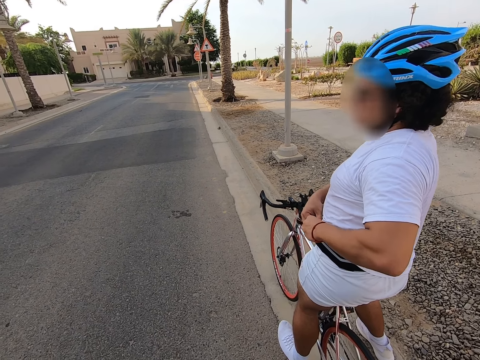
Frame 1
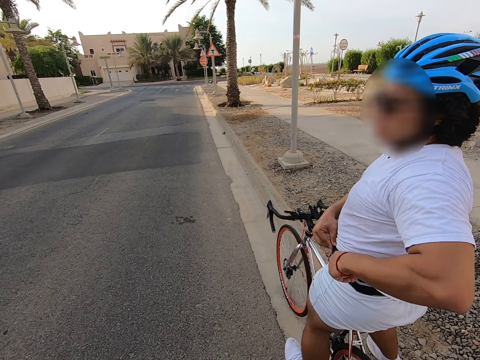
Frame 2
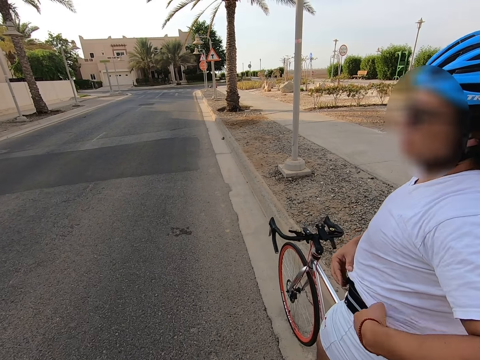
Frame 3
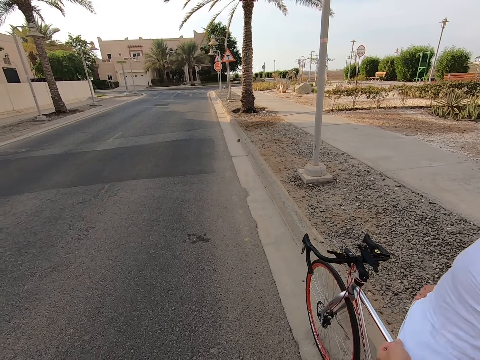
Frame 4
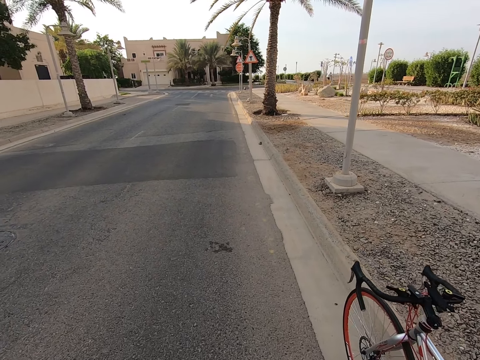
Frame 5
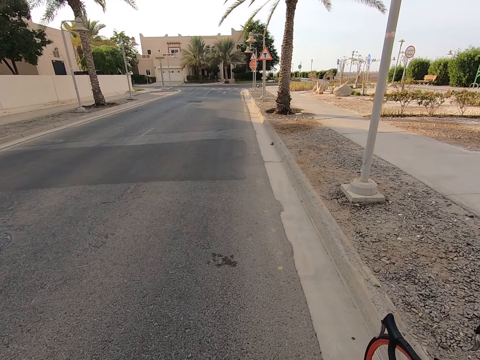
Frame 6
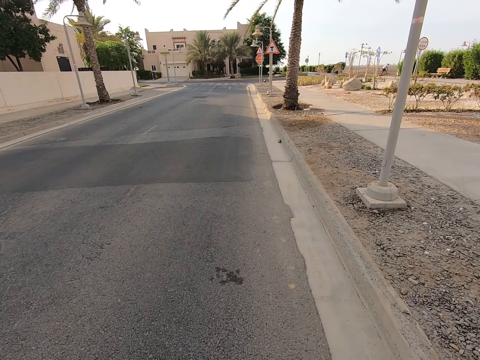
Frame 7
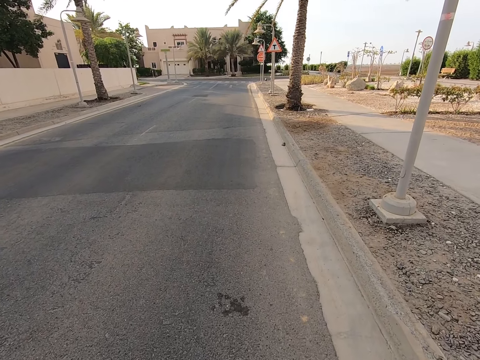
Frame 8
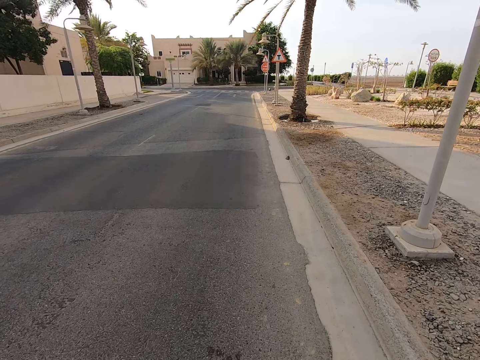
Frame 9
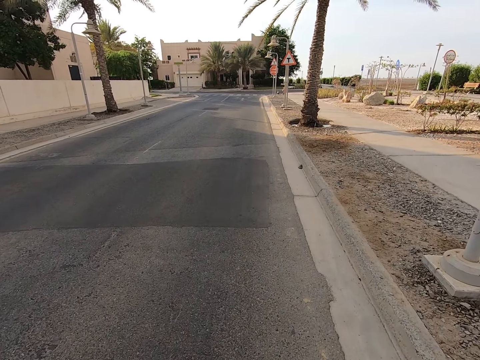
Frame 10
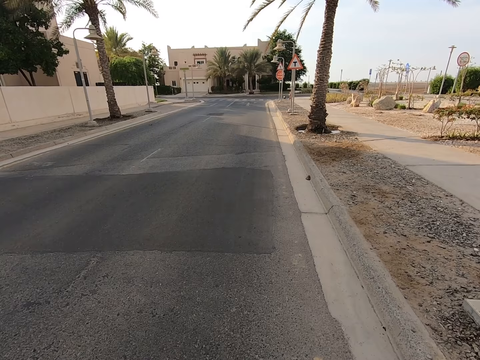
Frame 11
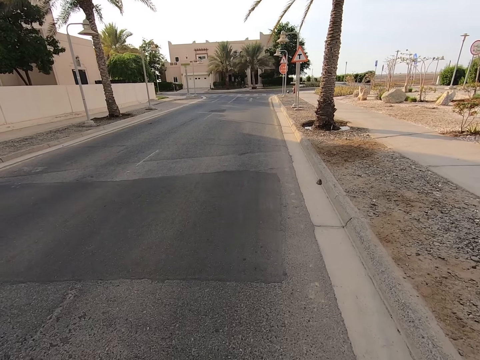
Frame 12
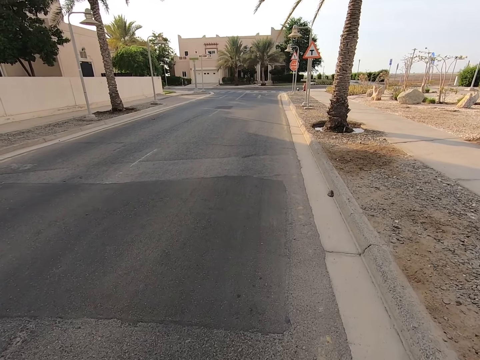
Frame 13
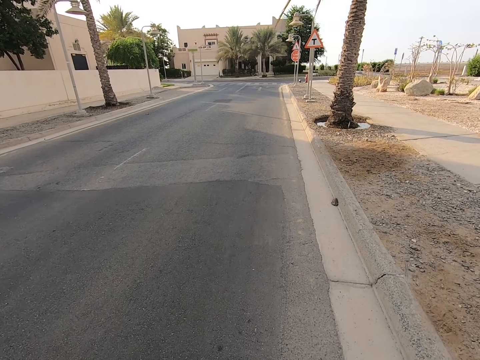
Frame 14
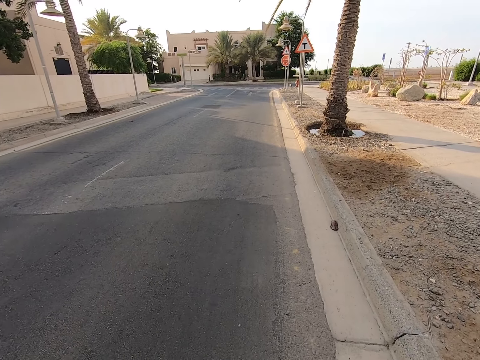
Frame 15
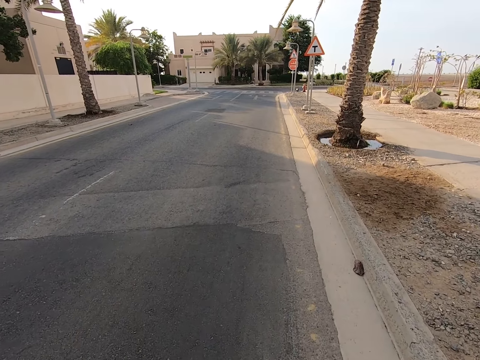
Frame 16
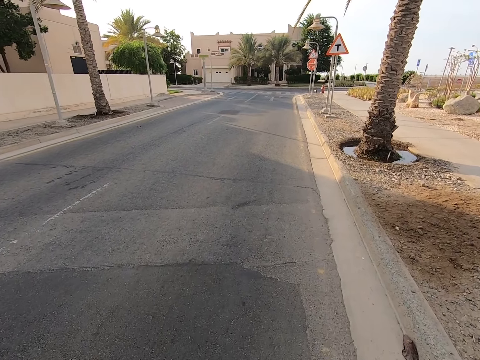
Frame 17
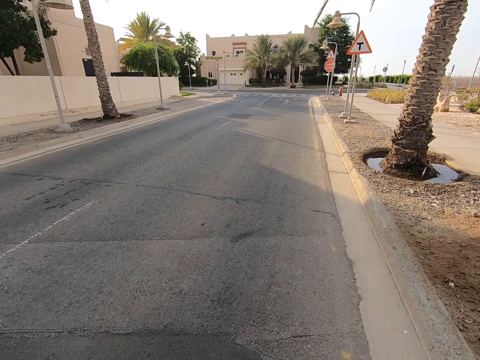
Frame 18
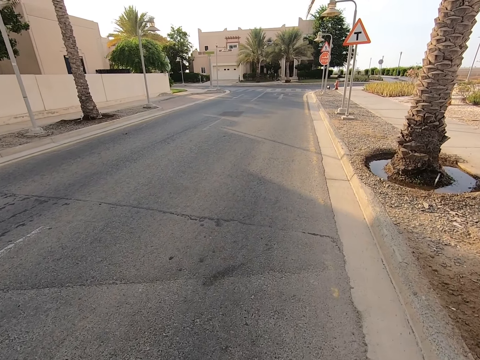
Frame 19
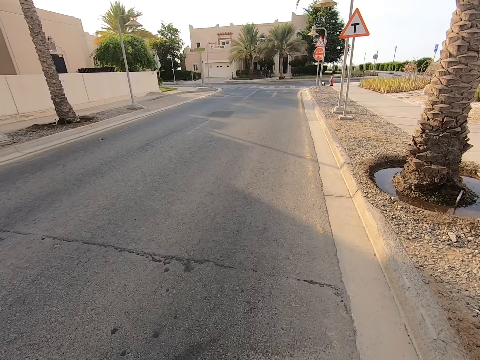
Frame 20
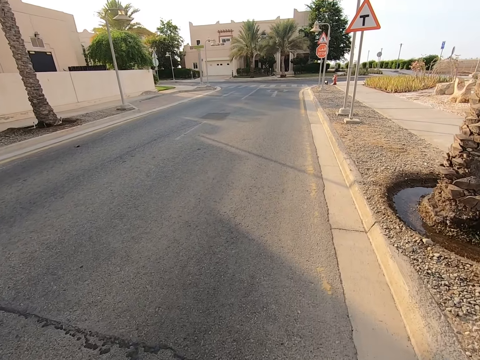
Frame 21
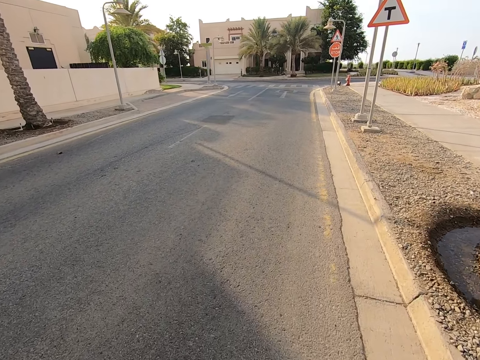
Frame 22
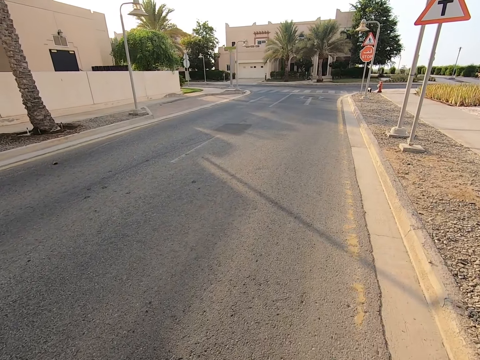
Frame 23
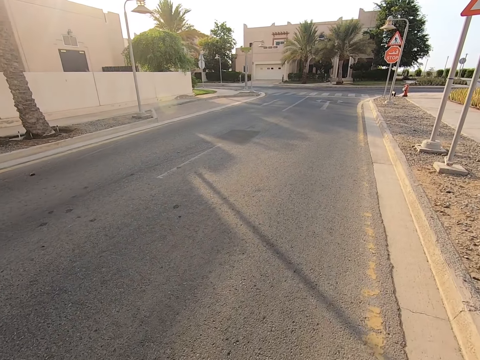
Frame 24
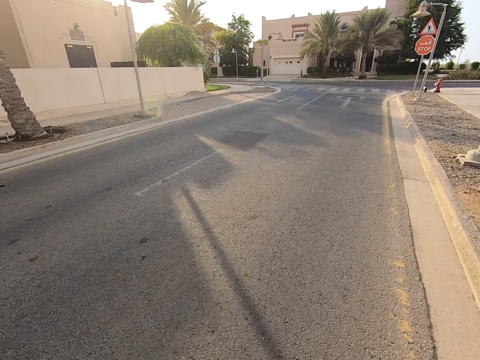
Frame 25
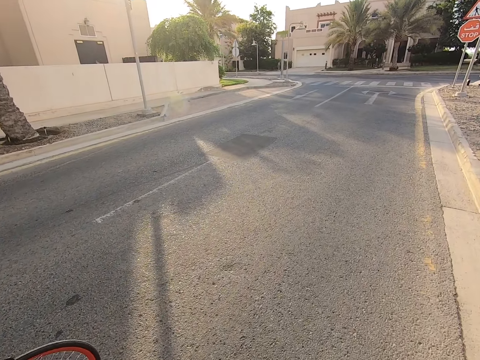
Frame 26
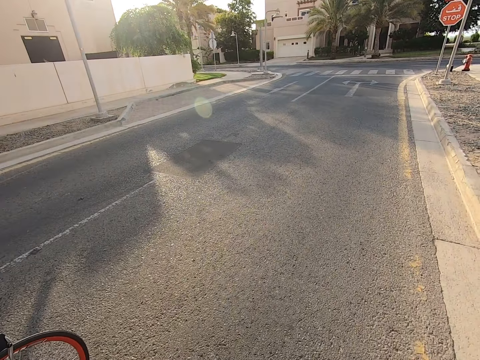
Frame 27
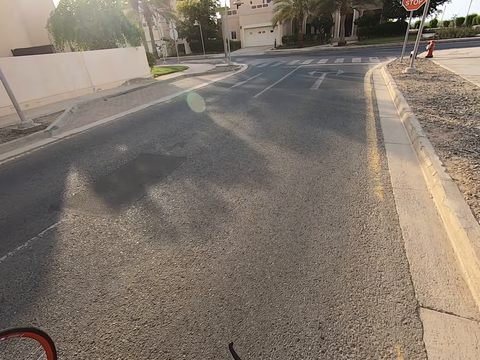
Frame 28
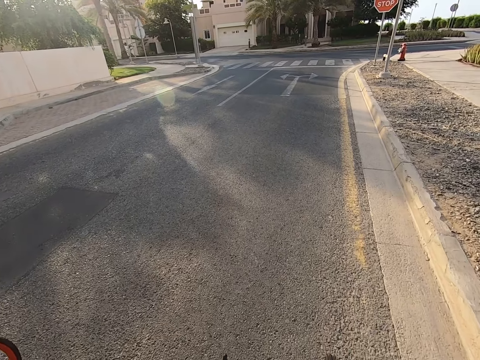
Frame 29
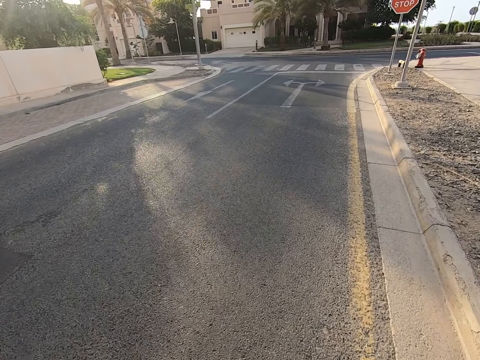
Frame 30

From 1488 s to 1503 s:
A cyclist nods her head. The camera wearer cycles on the road.

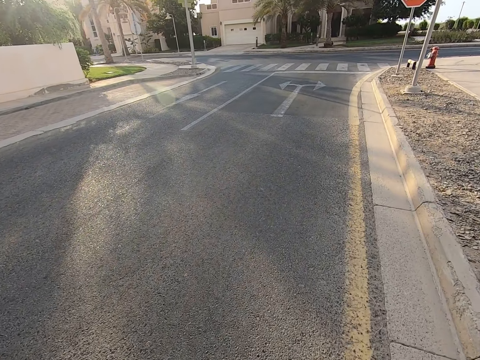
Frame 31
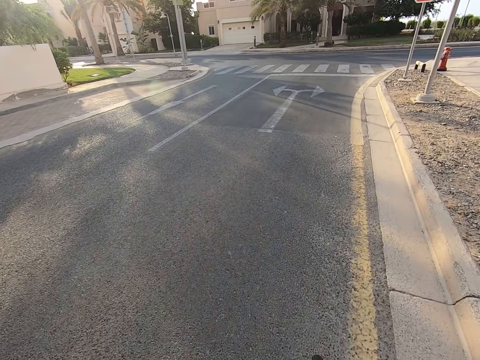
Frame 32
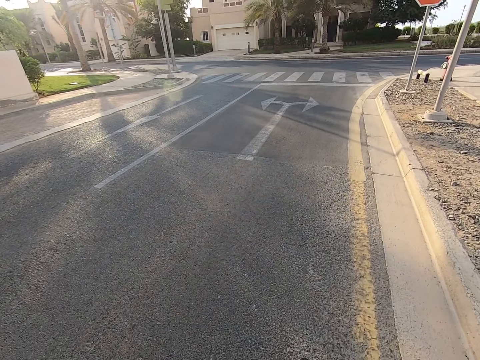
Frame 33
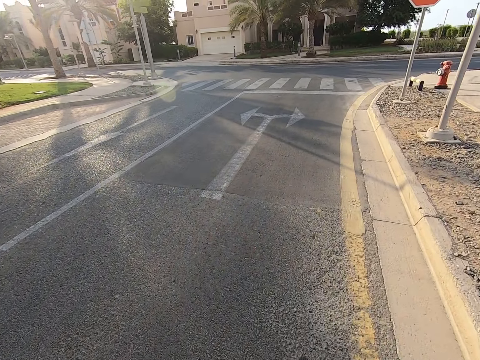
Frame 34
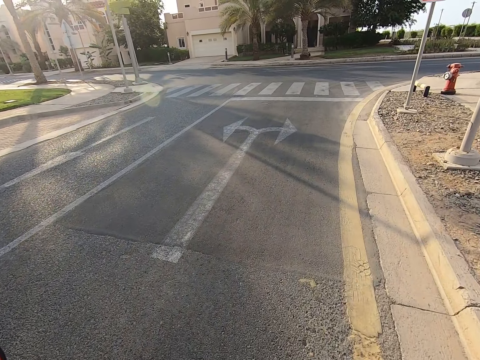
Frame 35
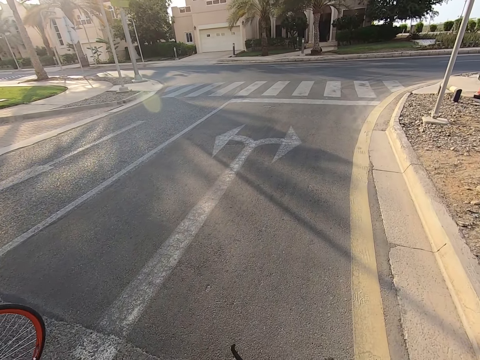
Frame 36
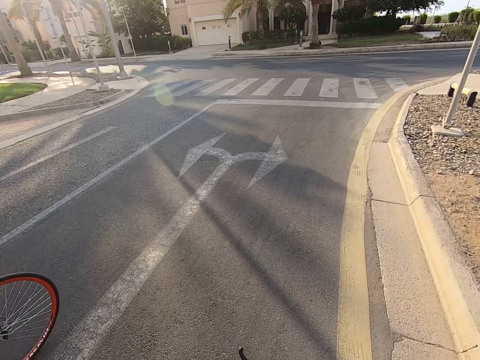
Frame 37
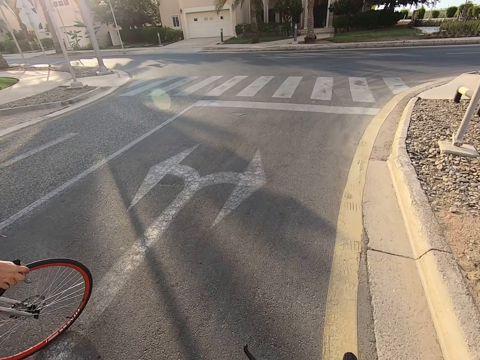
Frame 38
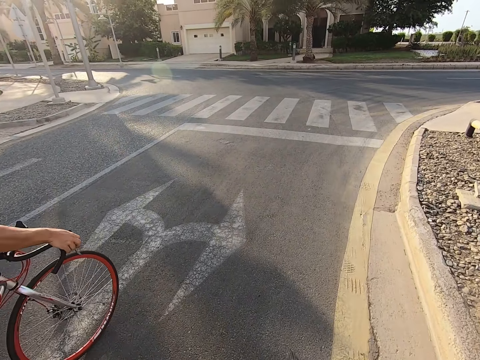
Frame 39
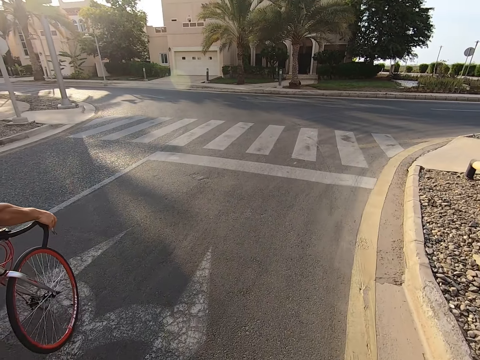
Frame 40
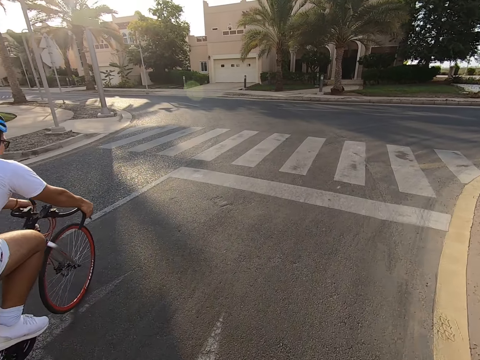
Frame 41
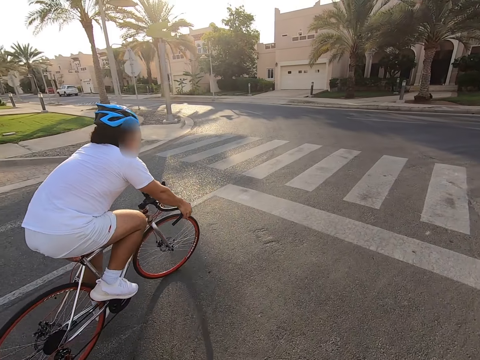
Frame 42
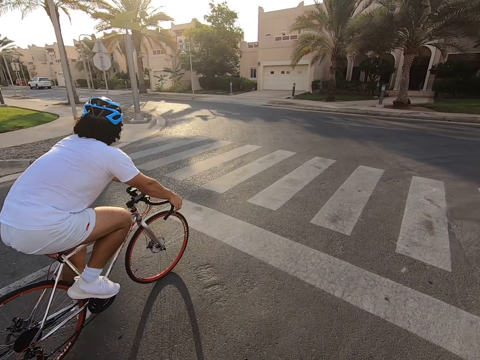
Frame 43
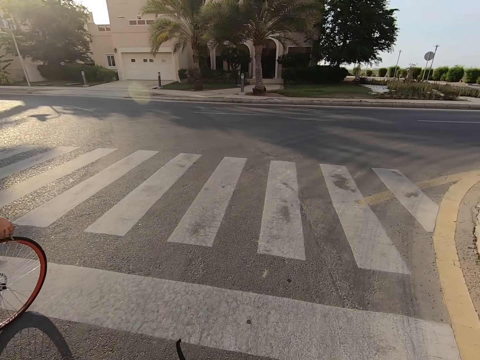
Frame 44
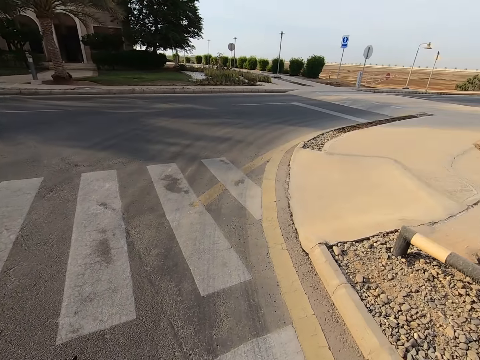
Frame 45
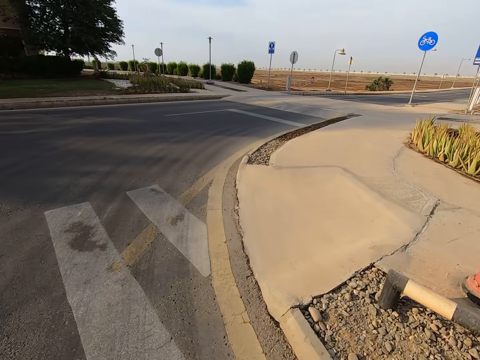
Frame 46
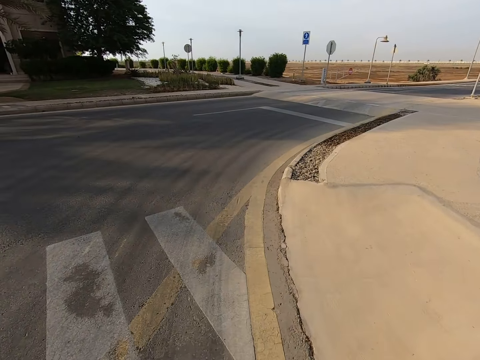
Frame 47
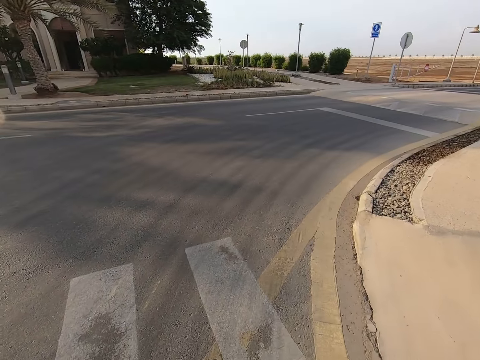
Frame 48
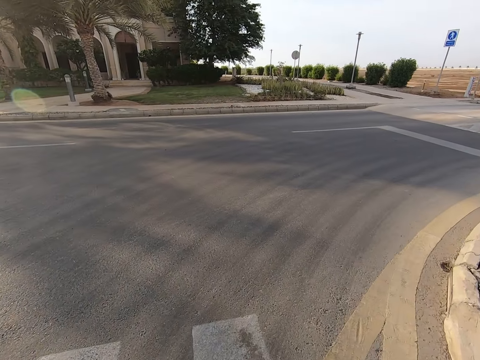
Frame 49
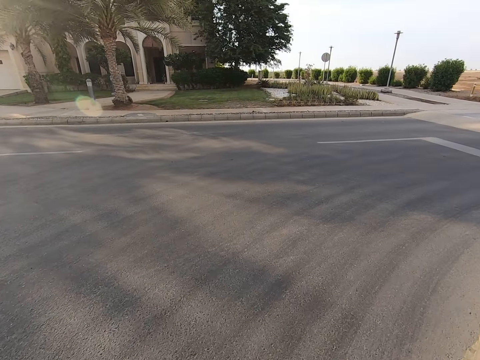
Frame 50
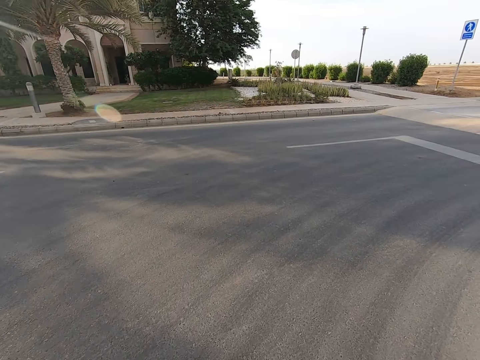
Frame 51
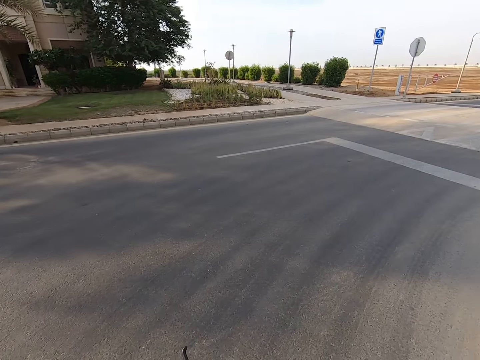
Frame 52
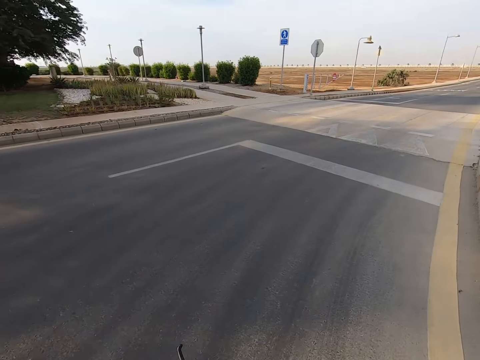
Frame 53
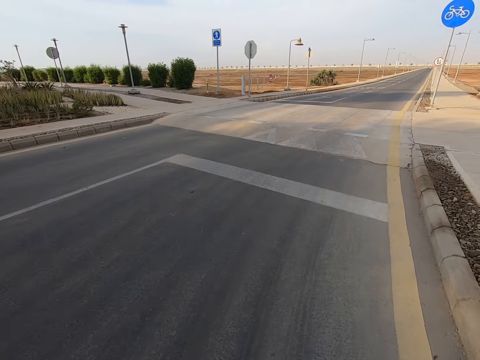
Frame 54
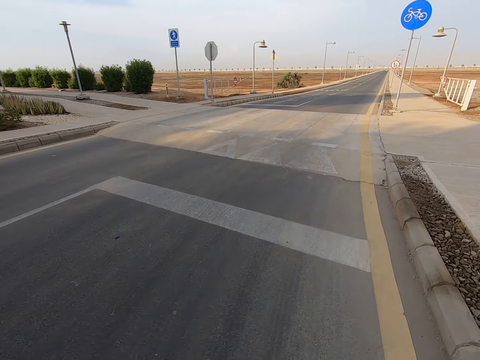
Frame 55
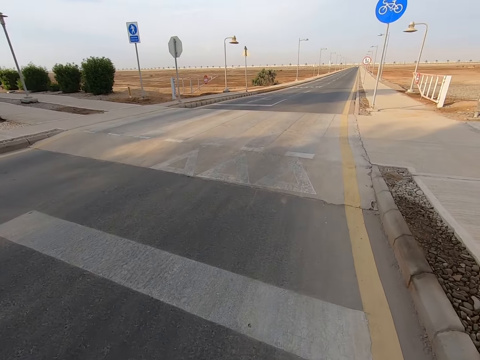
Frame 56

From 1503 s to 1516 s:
The camera wearer cycles the bike with the cyclist. The cyclist cycles on the road. The camera wearer cycles on the road.
